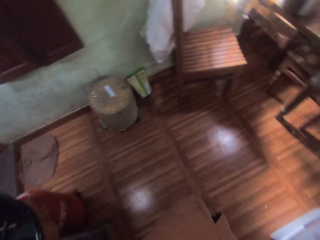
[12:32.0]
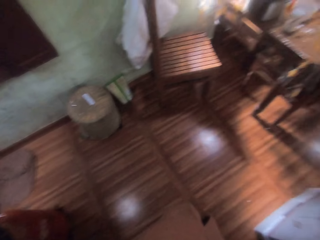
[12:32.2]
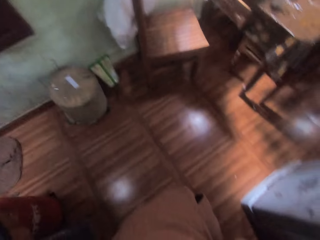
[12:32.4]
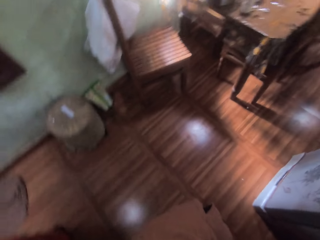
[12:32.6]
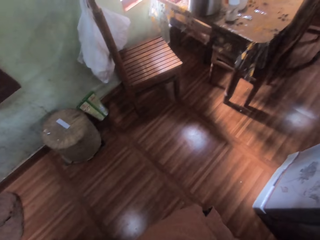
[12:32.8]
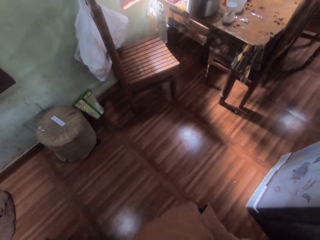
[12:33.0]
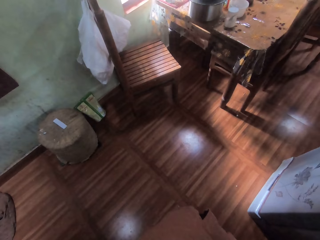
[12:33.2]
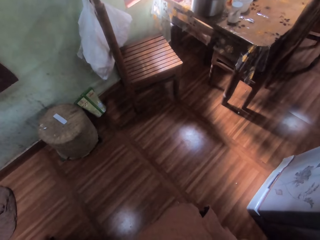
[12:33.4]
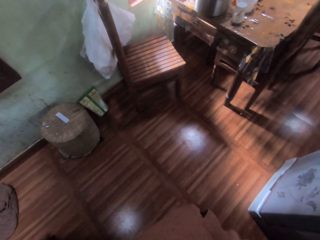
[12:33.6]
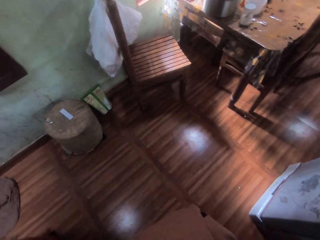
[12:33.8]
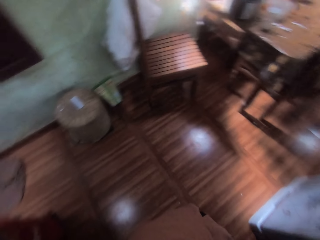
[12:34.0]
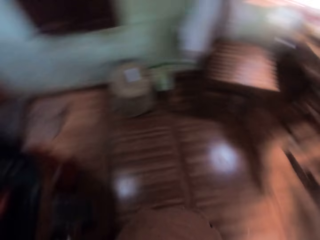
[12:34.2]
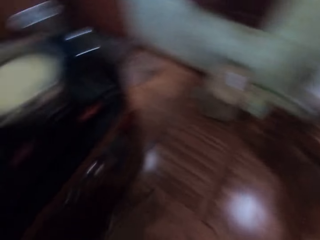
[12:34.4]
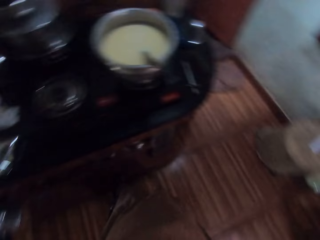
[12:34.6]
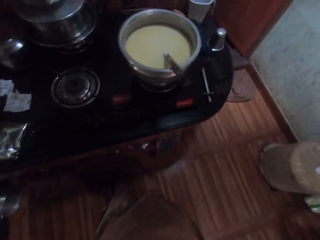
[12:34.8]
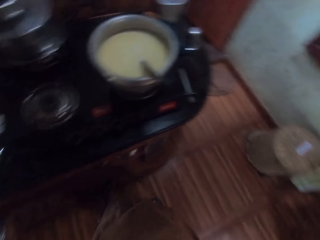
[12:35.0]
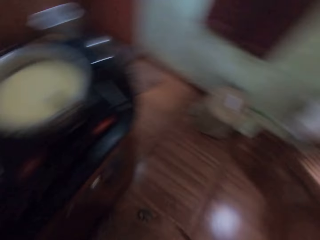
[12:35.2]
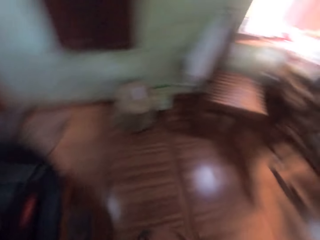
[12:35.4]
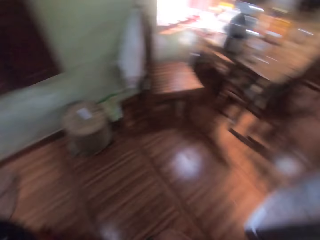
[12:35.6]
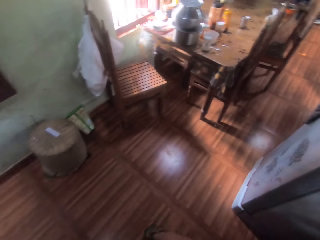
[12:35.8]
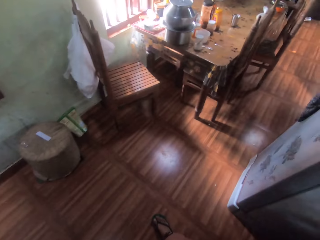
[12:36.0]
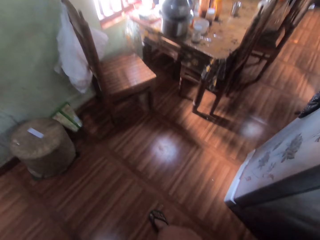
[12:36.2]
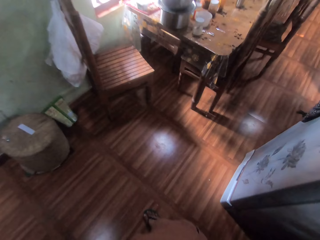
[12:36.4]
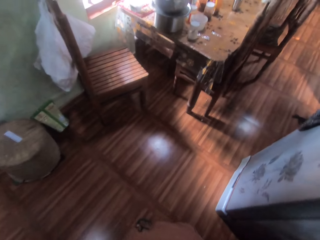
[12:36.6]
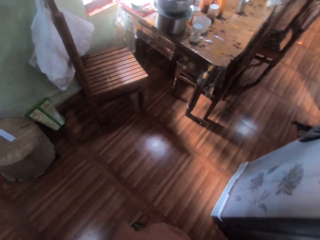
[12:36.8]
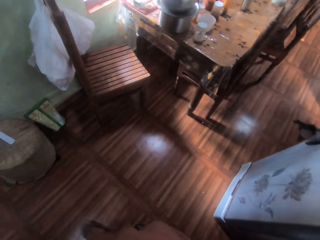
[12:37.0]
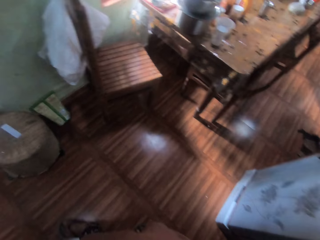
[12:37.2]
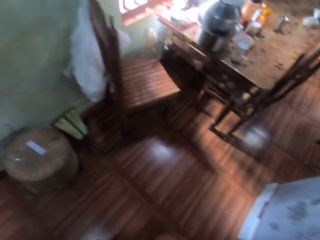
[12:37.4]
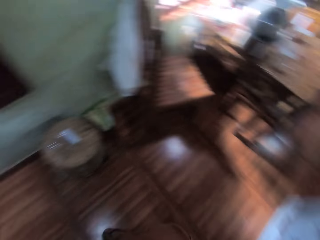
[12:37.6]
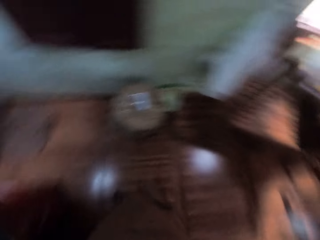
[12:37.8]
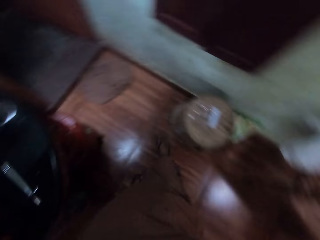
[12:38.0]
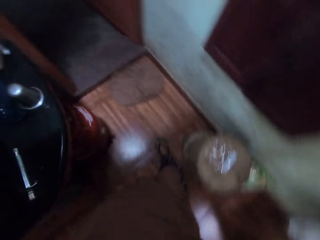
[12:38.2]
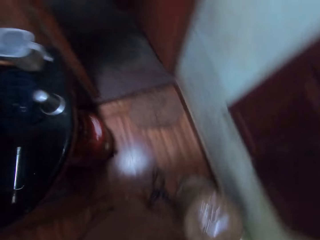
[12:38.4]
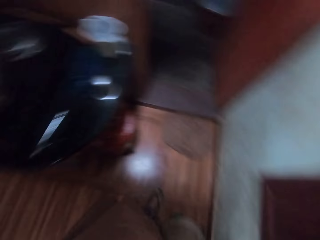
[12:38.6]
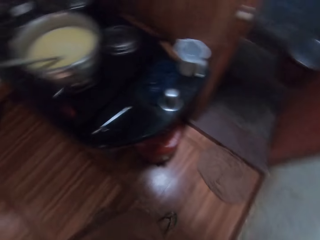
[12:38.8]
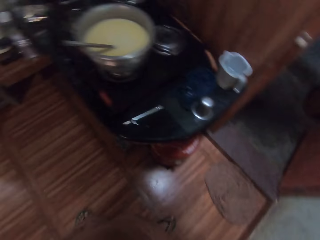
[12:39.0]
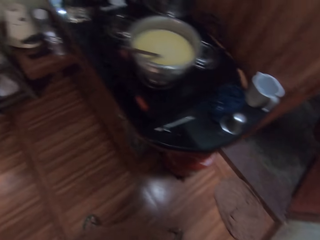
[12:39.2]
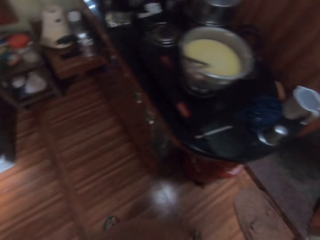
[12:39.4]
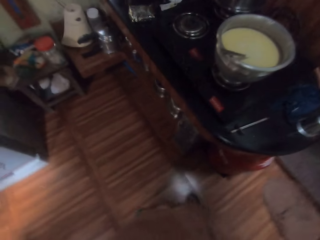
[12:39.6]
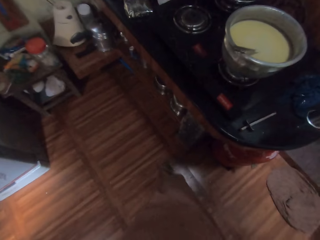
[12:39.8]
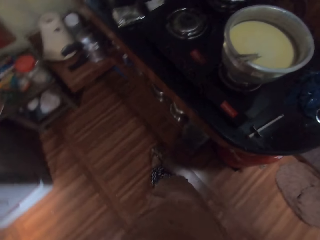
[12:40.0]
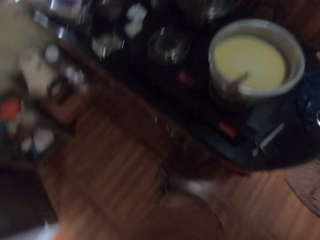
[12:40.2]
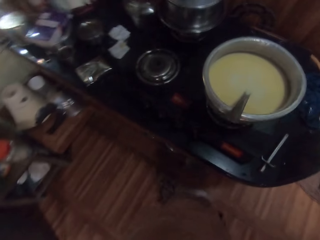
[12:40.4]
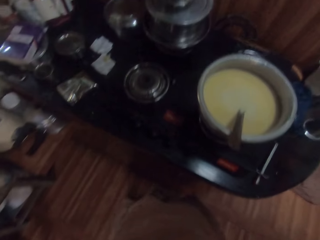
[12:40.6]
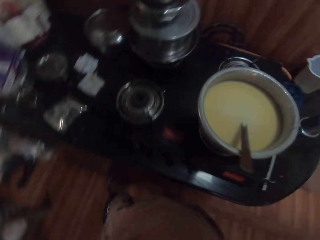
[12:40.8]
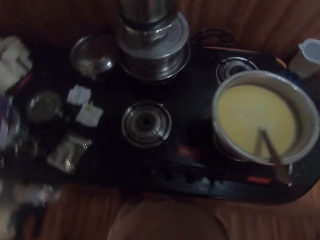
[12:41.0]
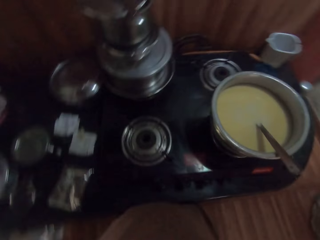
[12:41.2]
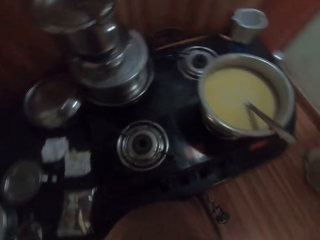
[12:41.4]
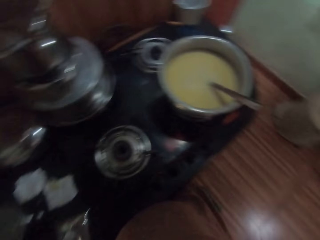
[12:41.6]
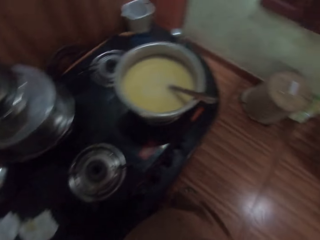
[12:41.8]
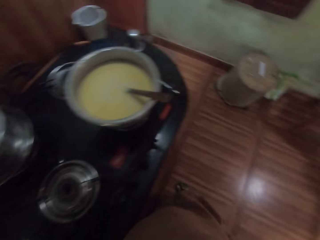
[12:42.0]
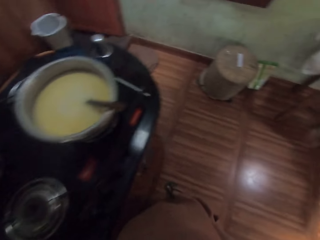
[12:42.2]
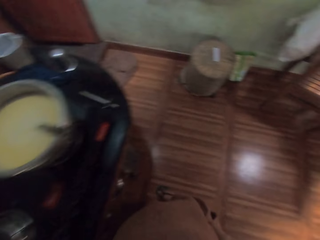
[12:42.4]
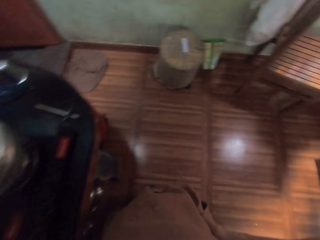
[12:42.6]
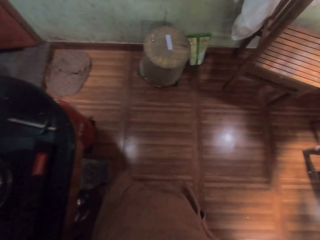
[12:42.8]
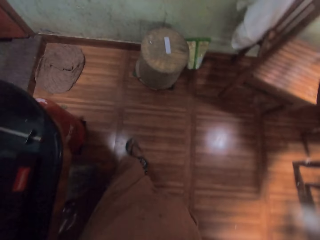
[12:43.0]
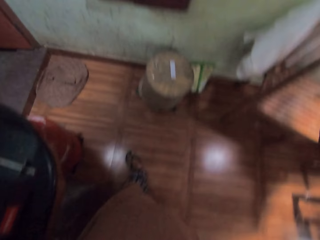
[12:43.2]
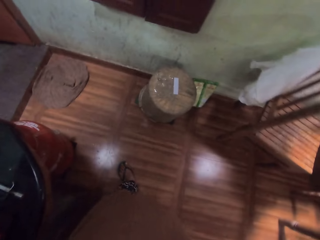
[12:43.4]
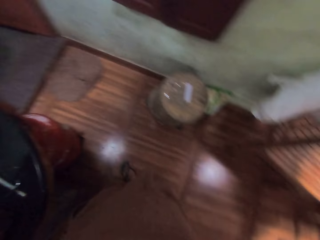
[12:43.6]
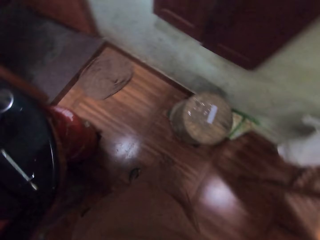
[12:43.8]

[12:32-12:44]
The camera wearer looks around. They walk.

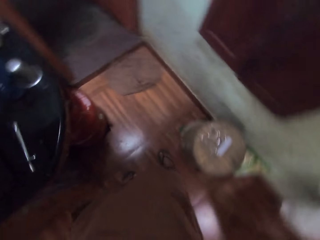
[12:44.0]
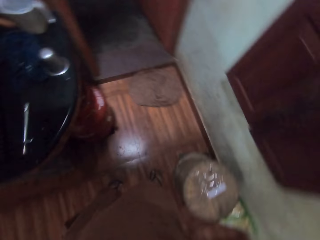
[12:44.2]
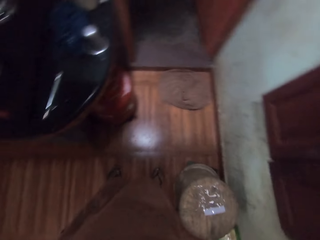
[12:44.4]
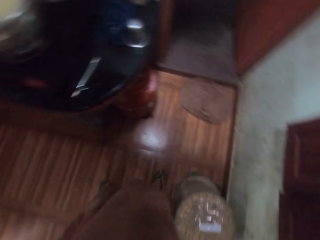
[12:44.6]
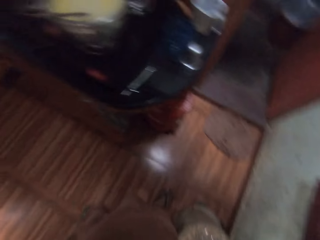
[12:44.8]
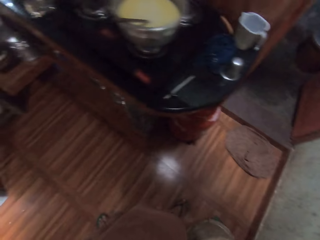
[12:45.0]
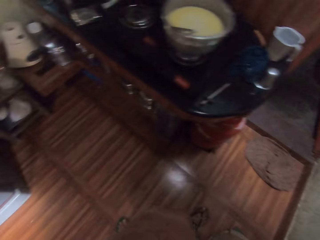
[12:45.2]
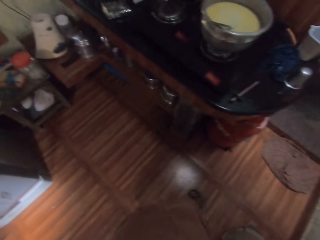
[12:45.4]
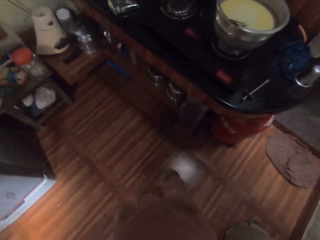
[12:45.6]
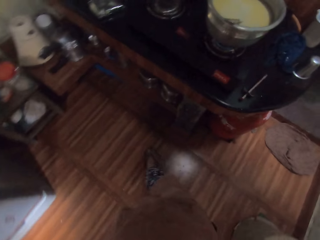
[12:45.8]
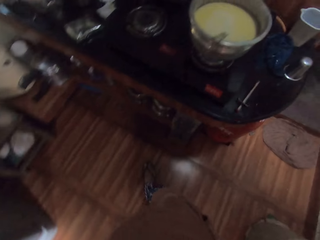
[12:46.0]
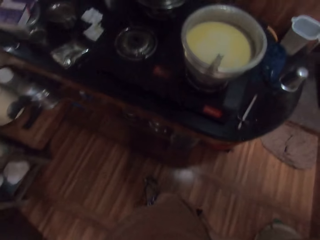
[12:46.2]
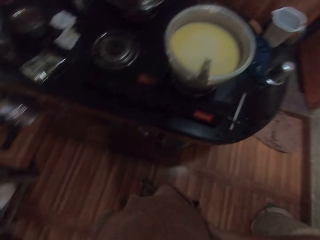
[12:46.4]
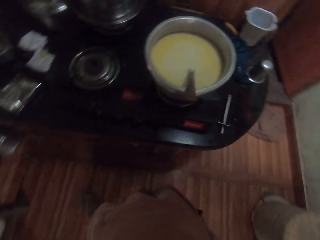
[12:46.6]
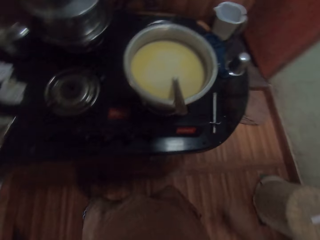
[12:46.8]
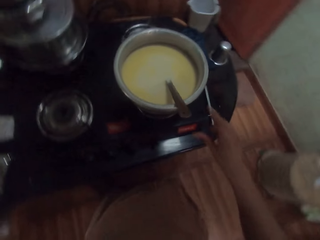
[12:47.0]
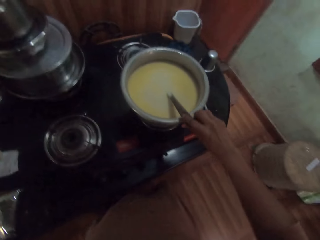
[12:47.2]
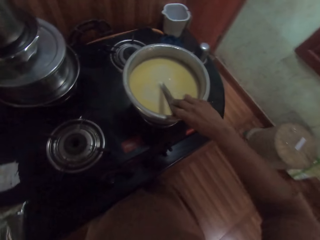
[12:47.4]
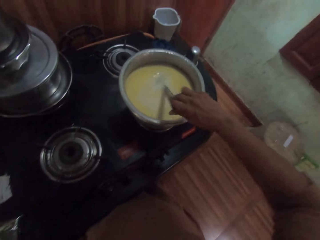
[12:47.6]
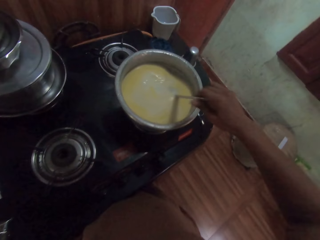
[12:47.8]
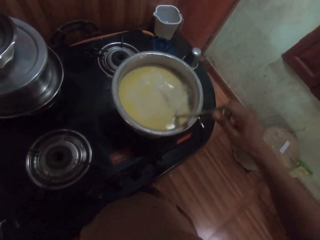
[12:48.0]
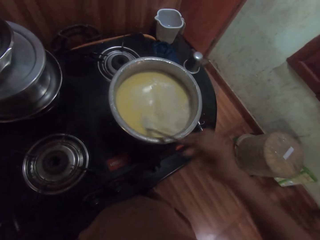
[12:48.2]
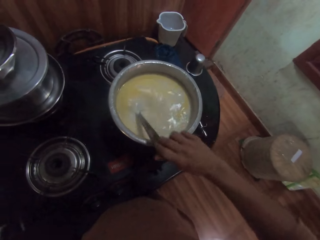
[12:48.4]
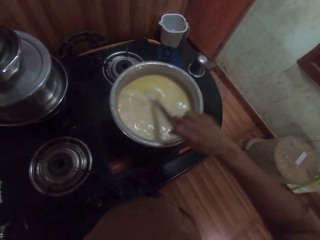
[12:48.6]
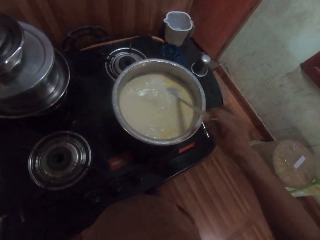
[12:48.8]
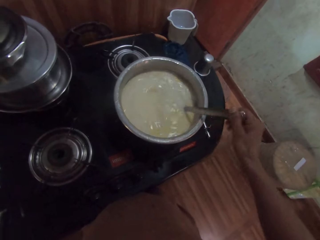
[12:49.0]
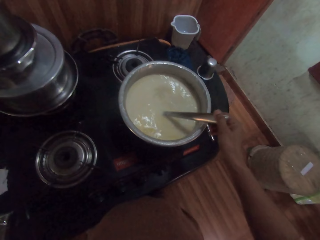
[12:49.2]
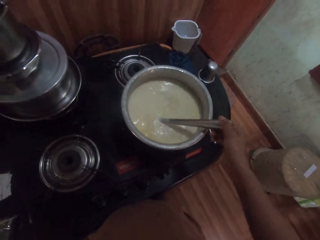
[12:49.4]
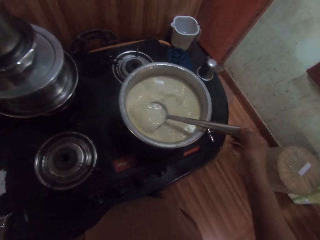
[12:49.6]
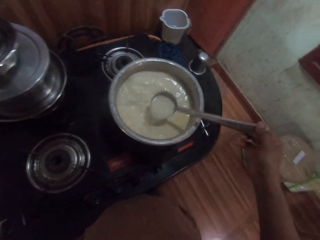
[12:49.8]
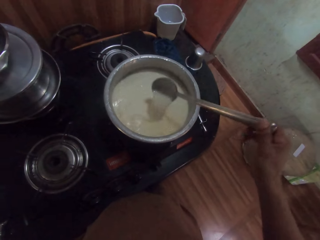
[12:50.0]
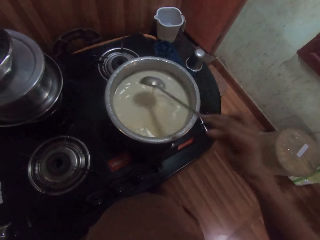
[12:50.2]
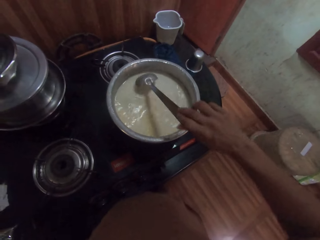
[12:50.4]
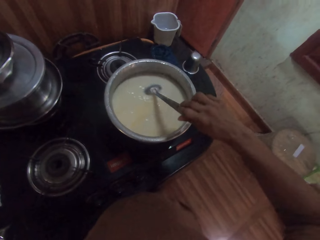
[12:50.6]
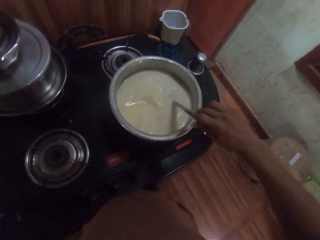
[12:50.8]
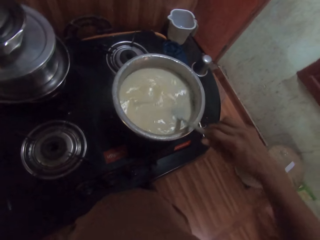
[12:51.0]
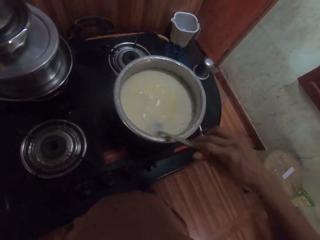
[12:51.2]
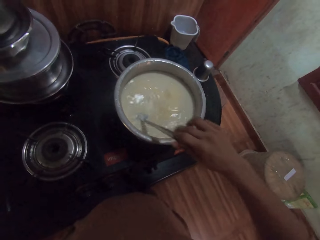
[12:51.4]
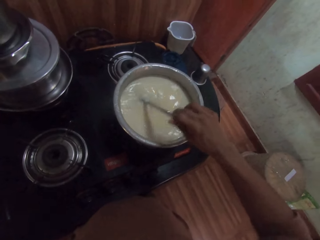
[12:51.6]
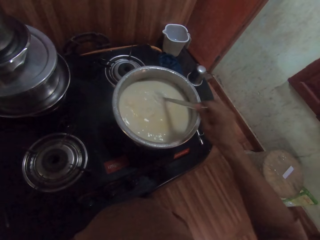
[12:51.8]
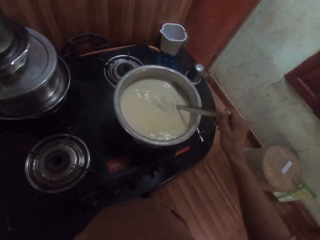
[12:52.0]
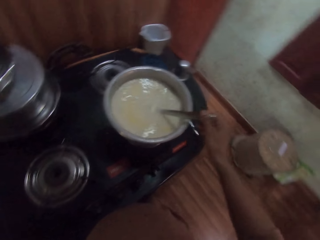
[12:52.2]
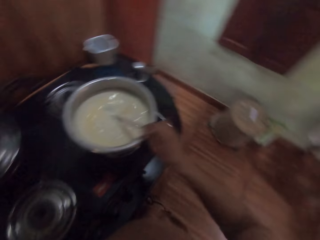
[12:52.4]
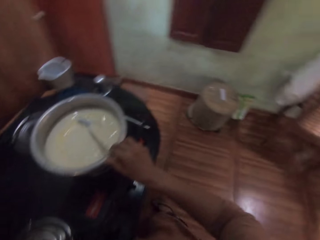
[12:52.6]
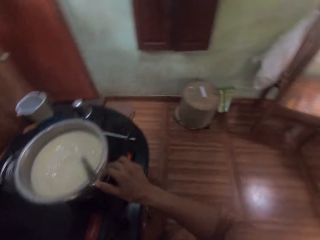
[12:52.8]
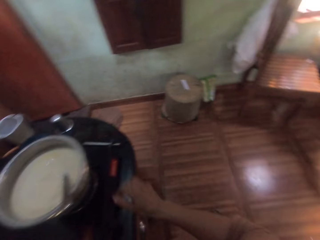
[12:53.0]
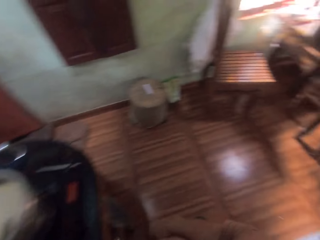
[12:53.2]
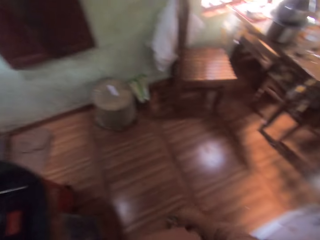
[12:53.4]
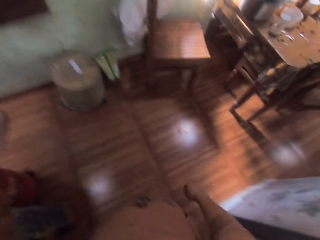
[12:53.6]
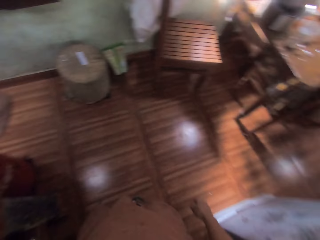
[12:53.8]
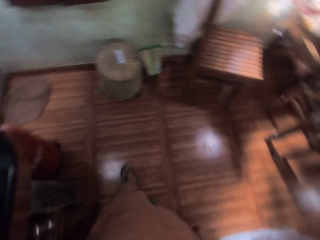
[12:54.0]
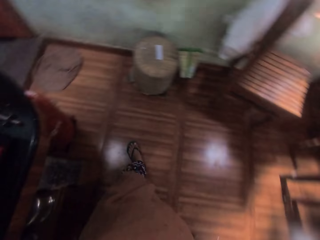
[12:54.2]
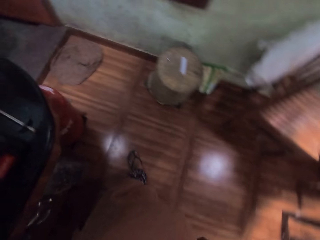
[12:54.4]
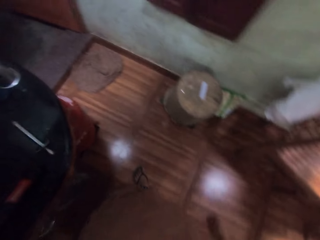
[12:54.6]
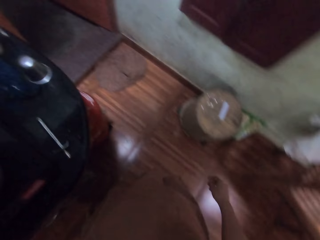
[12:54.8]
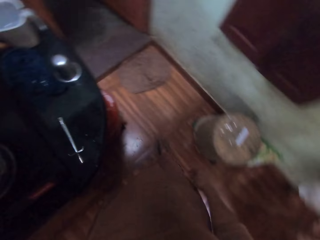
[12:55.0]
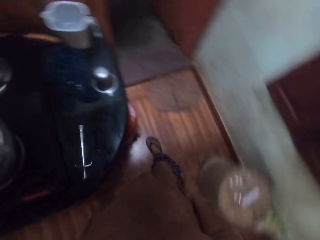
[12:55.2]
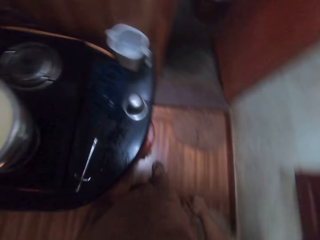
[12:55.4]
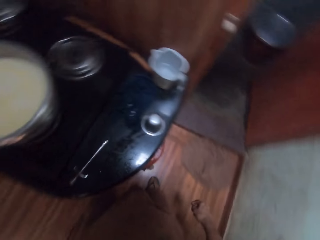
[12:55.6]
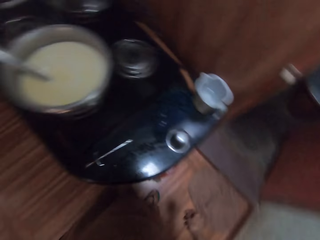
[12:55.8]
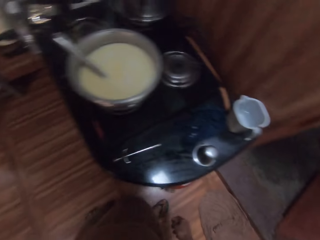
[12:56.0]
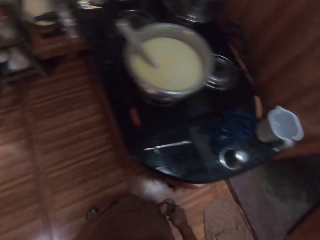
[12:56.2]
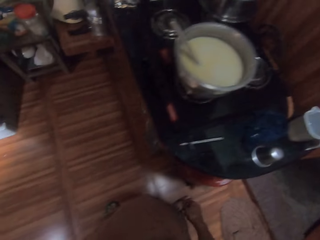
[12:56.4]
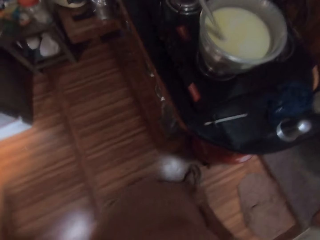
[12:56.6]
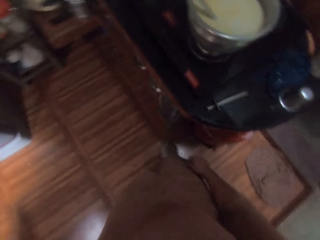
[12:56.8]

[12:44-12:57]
The camera wearer holds the spoon with her right hand. She stirs tea in the bowl with the spoon in her right hand. She drops the spoon in her right hand in the bowl. She walks.
